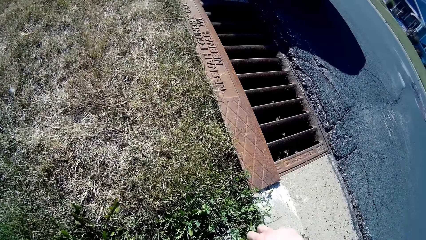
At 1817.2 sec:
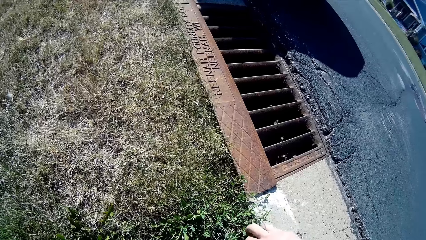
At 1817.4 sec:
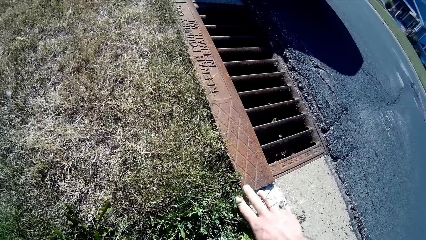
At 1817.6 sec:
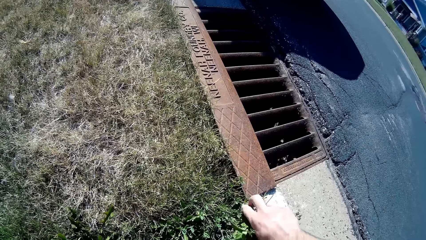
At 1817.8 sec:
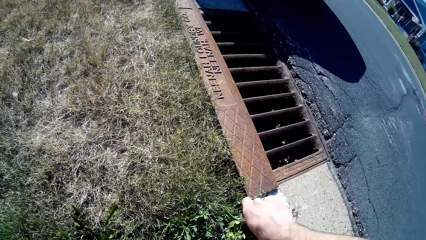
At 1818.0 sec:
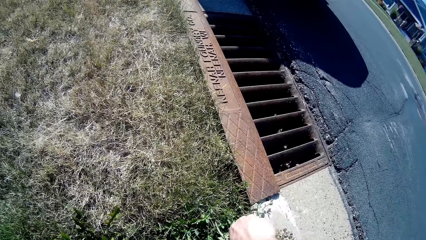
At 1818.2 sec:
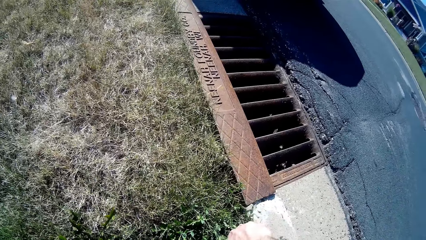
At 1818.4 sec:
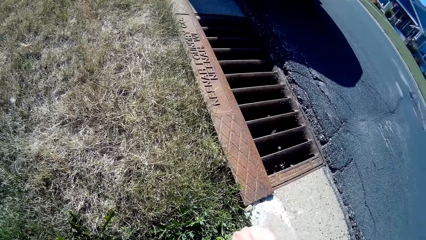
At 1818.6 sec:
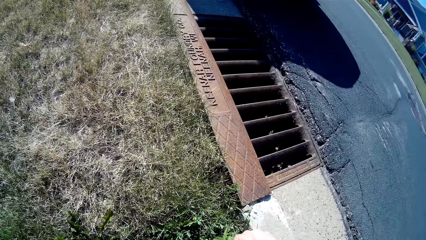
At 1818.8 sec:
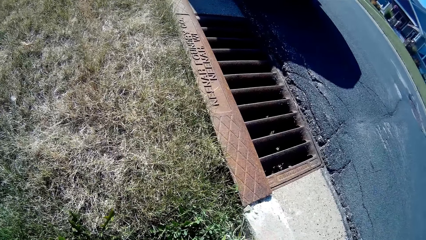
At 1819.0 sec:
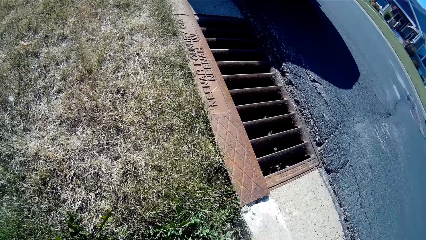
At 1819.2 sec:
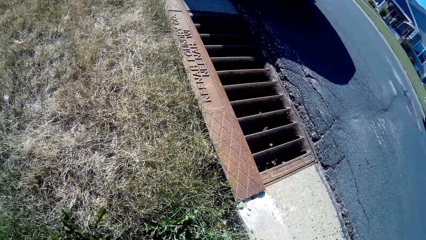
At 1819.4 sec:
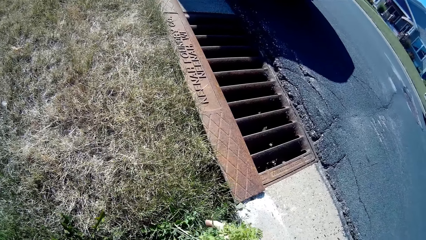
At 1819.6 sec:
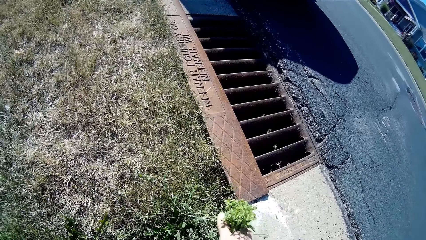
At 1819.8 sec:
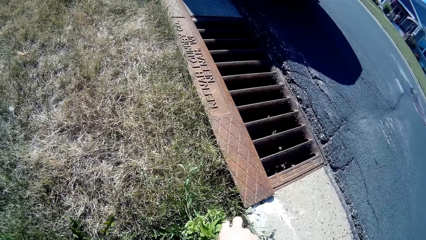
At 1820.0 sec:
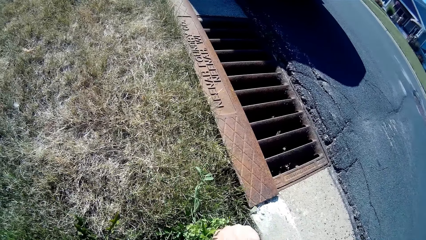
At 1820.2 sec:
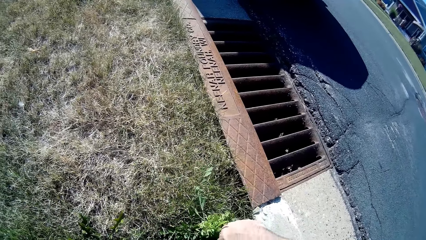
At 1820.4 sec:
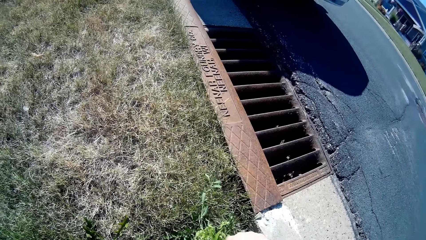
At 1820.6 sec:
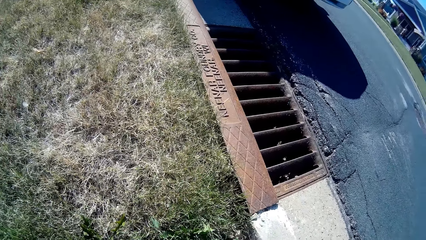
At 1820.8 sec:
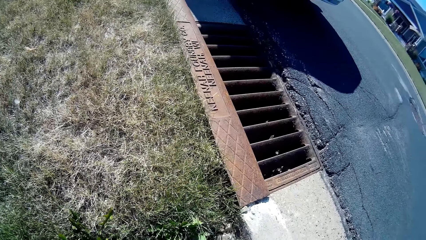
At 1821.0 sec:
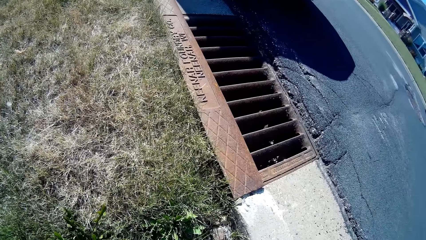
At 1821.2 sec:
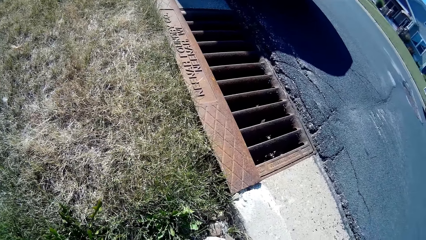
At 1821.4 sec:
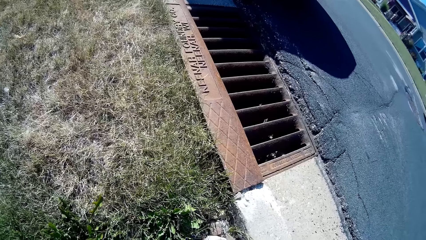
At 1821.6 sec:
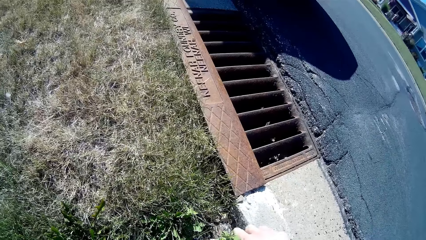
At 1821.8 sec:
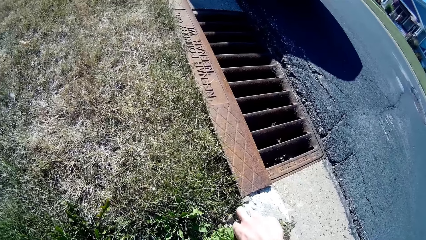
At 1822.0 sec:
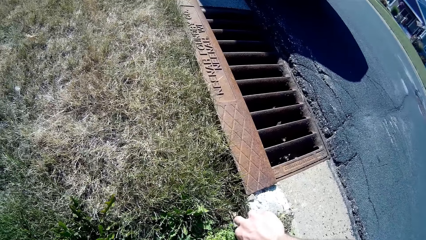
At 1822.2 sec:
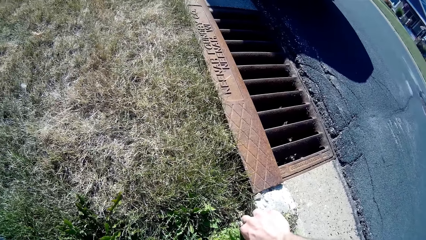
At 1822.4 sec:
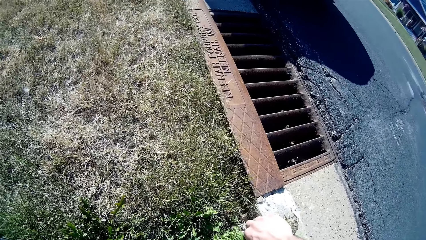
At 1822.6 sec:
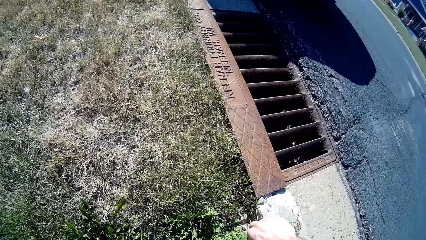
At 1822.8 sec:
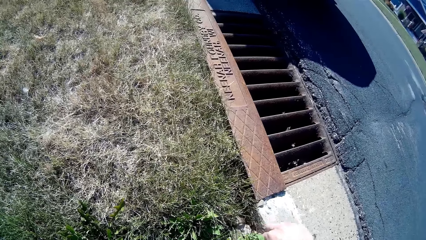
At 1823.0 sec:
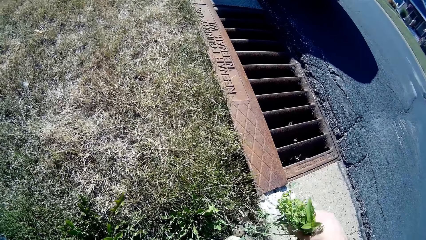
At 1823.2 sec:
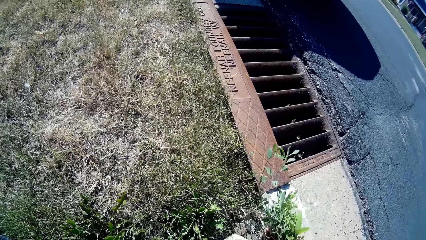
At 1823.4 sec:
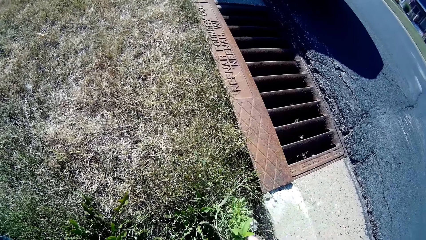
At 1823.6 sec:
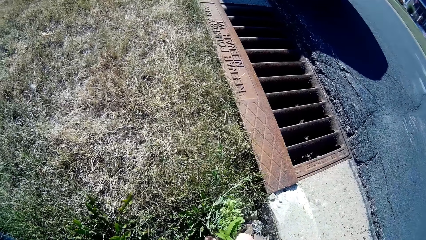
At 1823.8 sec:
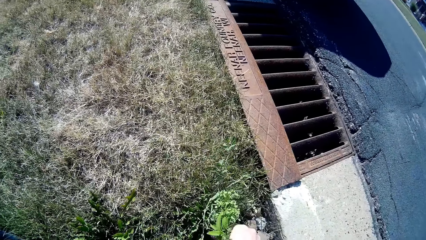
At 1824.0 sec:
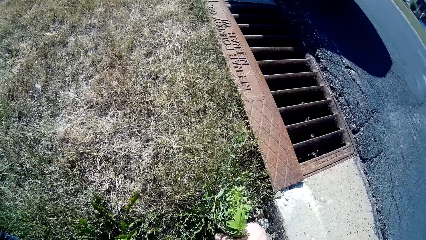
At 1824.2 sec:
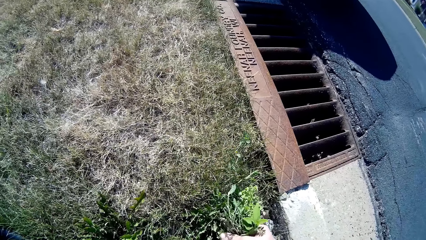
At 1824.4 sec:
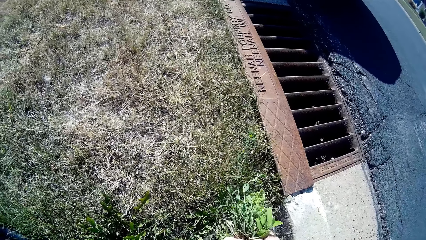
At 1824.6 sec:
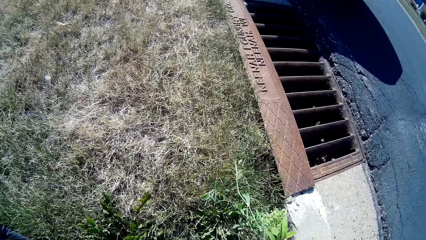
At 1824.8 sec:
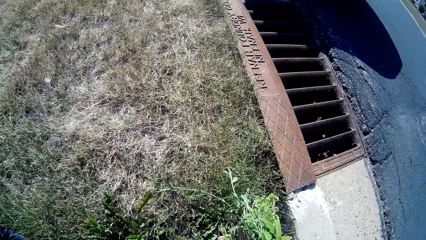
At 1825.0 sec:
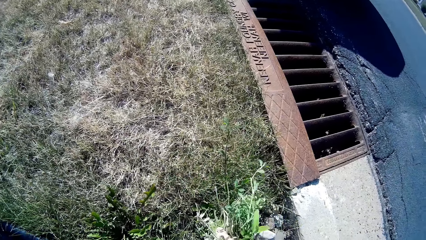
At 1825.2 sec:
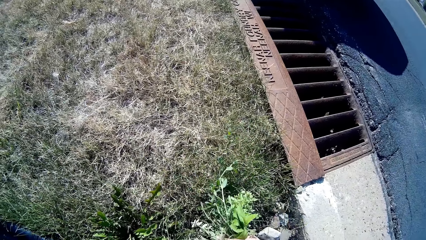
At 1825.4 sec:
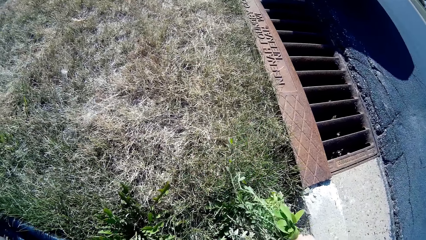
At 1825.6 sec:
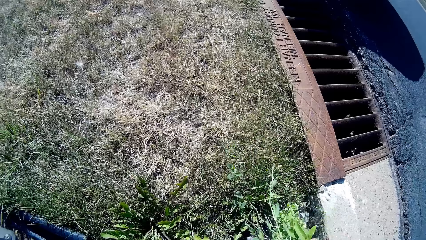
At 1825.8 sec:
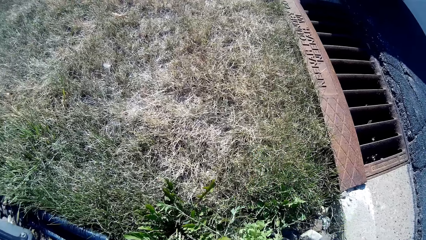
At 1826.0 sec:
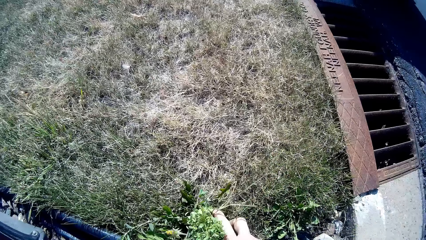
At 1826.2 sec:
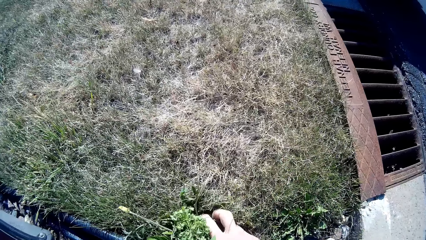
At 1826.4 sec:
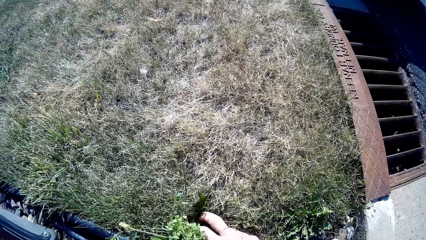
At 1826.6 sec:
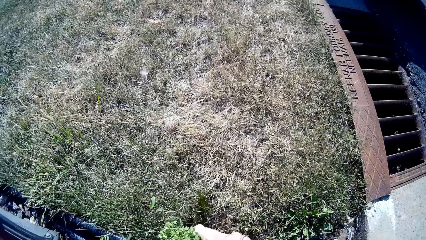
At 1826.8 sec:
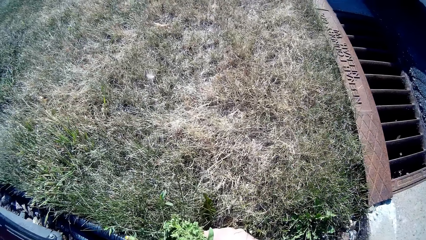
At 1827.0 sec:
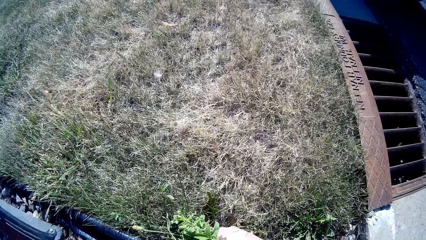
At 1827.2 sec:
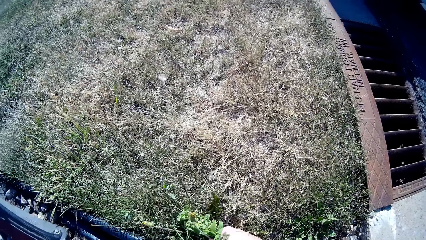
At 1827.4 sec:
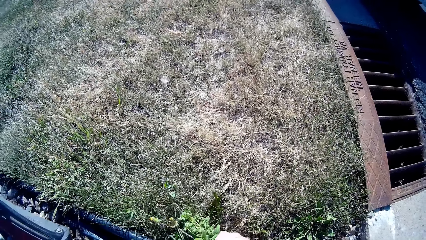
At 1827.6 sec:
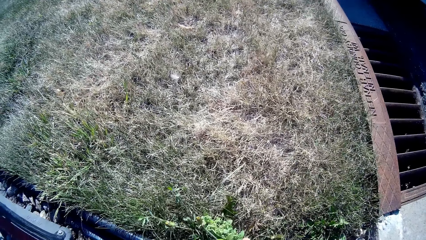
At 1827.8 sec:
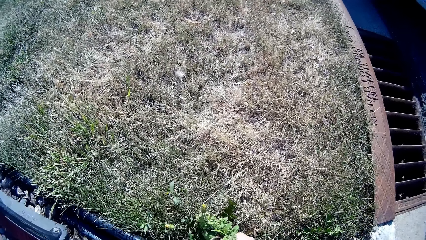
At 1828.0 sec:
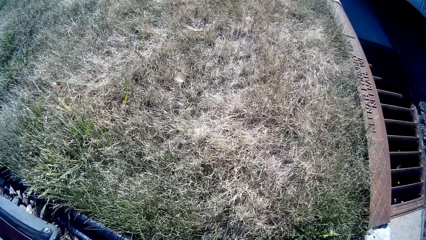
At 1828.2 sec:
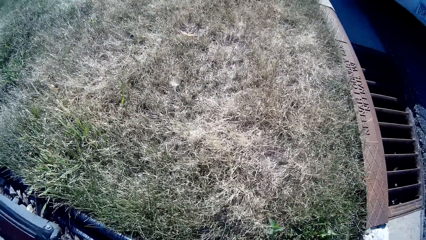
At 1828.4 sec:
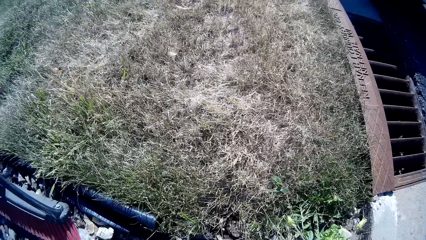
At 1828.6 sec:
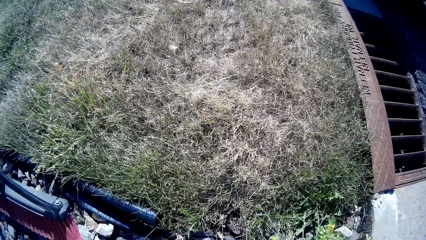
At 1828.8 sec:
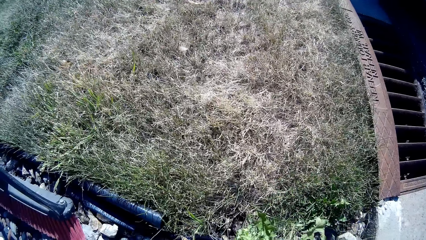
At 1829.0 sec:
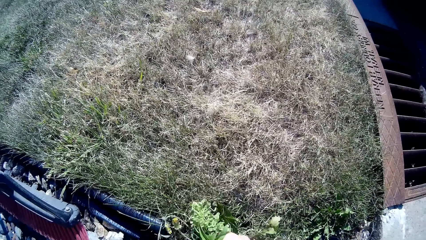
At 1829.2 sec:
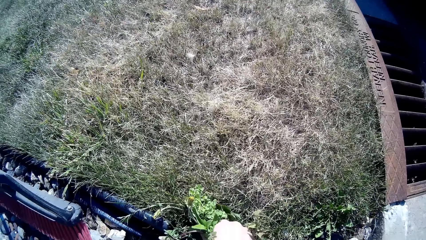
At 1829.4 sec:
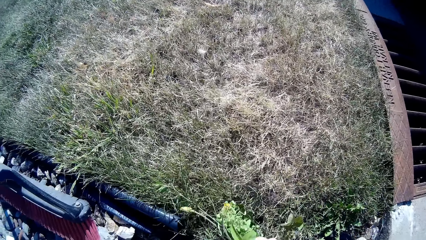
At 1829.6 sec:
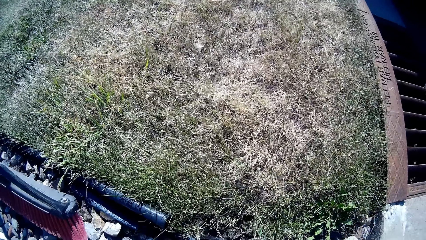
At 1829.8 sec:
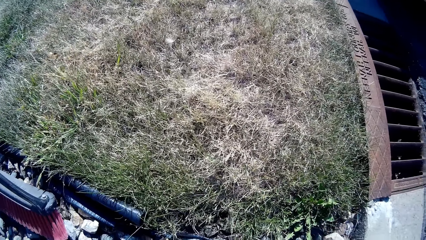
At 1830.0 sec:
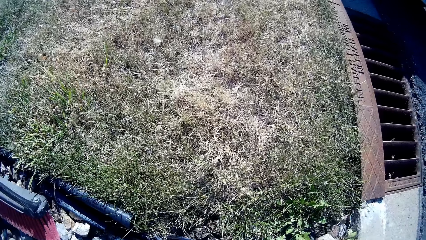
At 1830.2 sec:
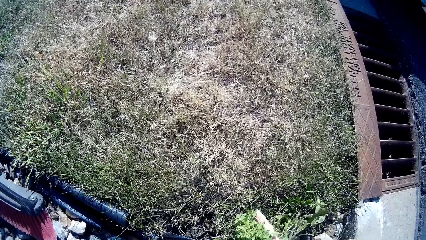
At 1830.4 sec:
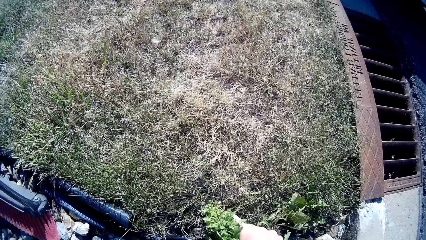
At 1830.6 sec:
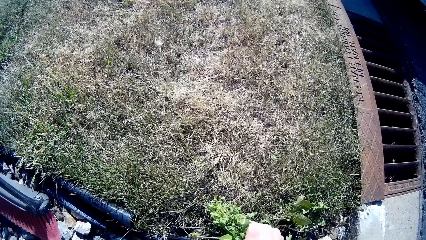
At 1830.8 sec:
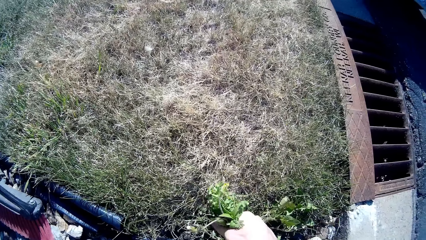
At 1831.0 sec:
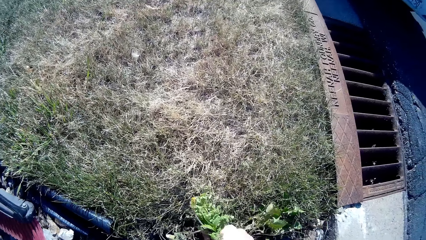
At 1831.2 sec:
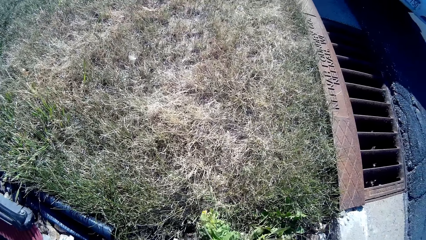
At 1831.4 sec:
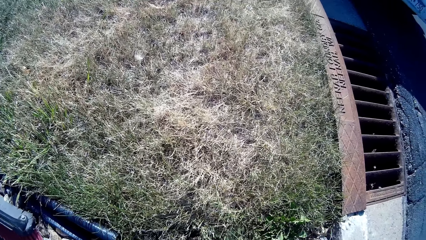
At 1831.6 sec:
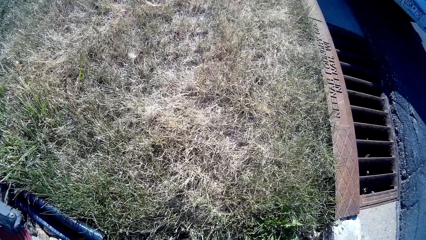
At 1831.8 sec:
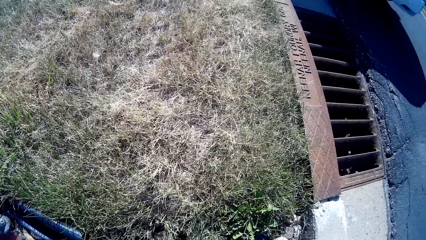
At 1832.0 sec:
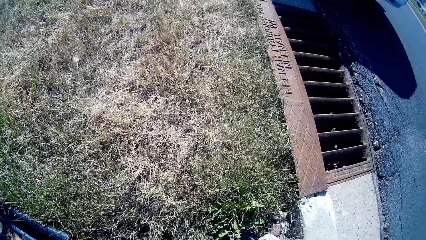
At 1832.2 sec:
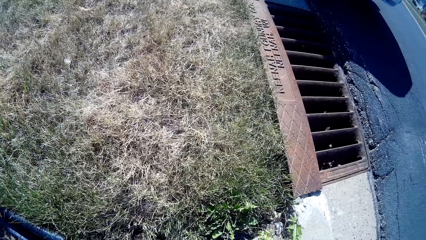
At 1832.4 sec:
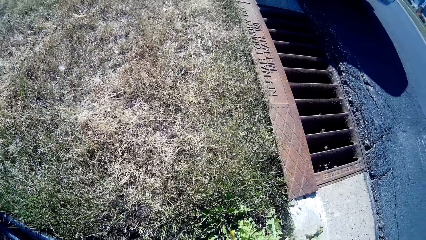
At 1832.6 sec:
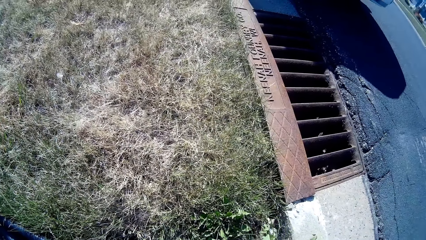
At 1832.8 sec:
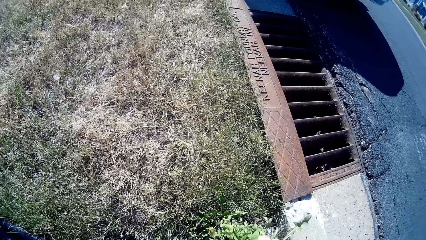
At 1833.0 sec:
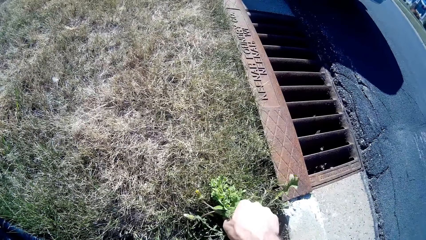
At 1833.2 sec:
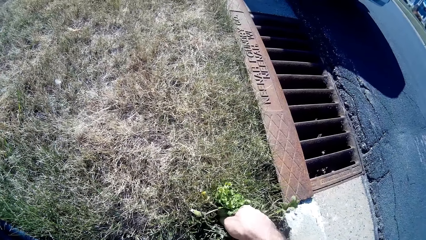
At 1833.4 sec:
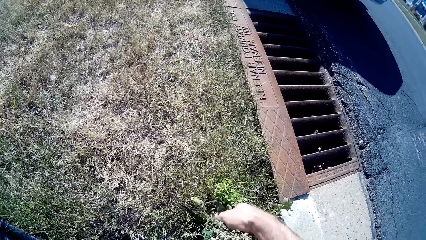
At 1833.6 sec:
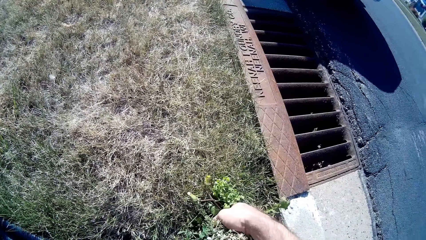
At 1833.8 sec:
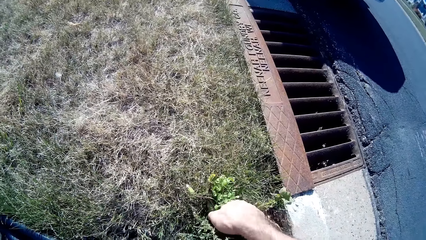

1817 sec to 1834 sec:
The camera wearer pulls weeds on the ground with the hand.
